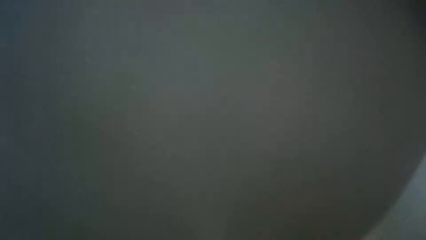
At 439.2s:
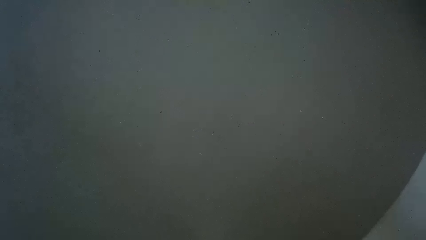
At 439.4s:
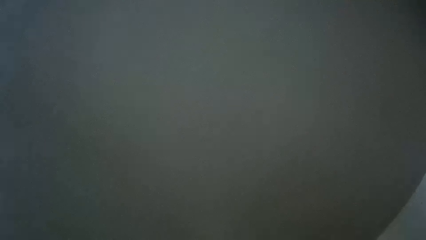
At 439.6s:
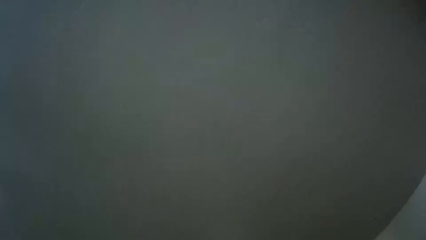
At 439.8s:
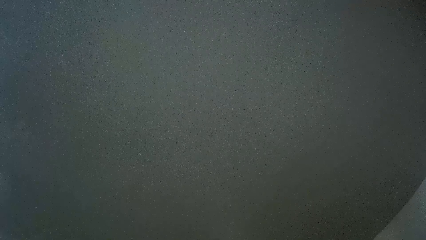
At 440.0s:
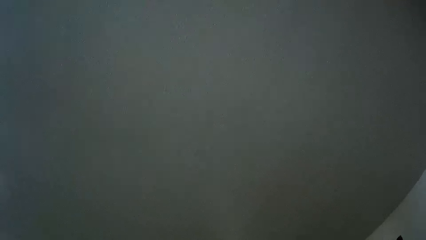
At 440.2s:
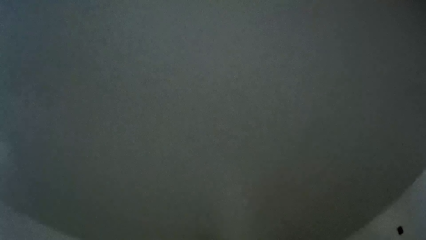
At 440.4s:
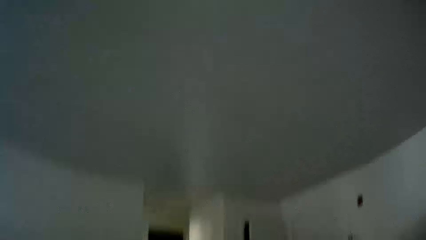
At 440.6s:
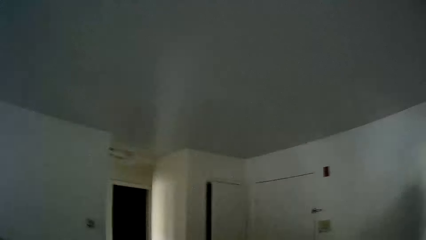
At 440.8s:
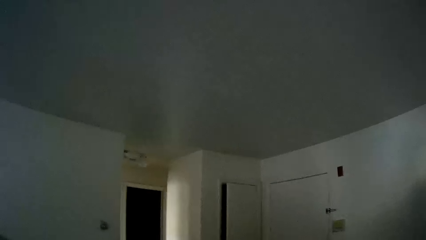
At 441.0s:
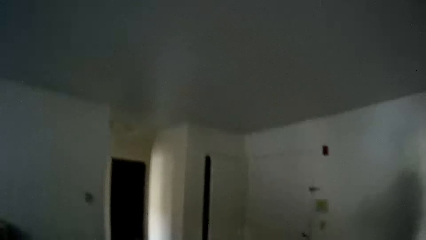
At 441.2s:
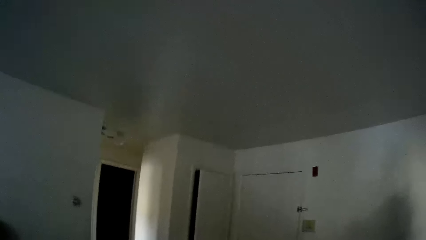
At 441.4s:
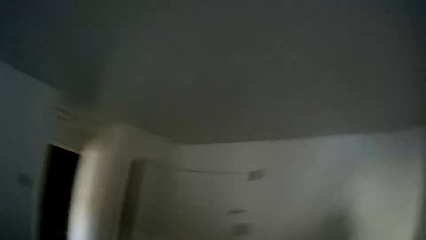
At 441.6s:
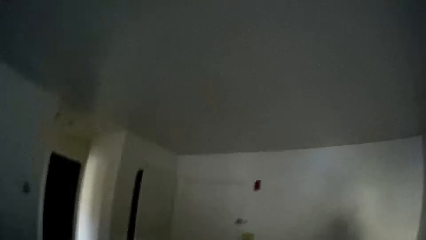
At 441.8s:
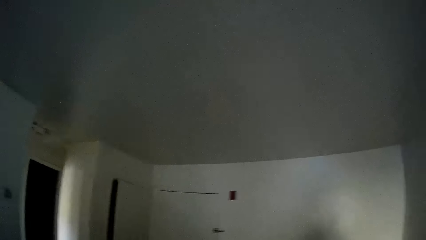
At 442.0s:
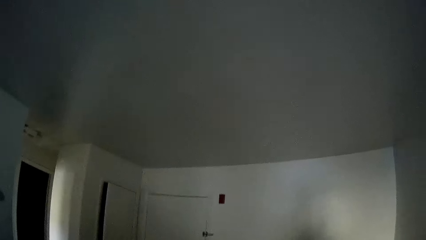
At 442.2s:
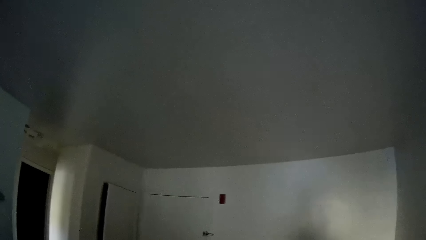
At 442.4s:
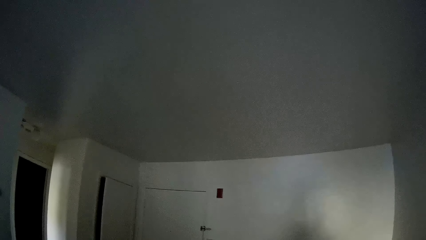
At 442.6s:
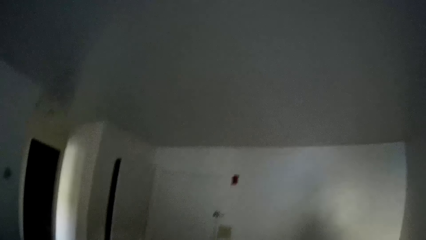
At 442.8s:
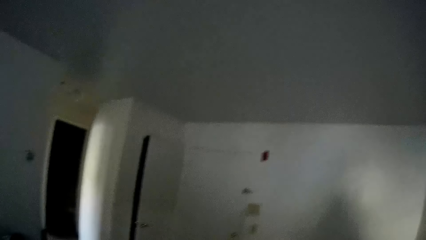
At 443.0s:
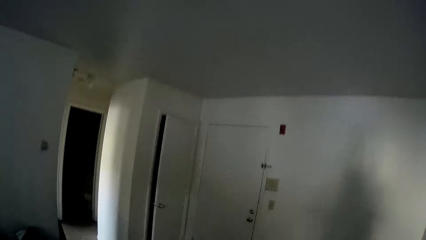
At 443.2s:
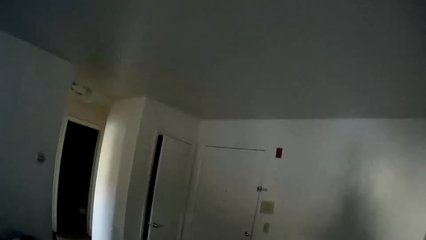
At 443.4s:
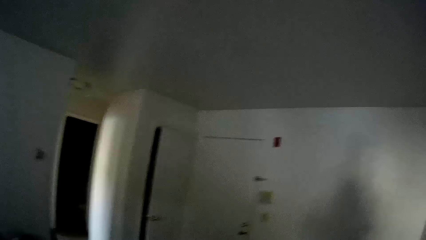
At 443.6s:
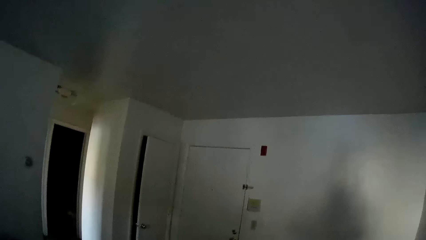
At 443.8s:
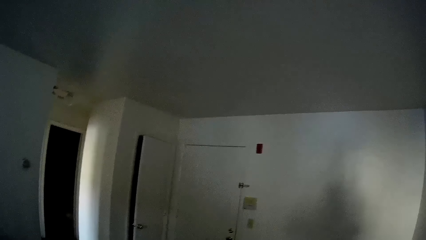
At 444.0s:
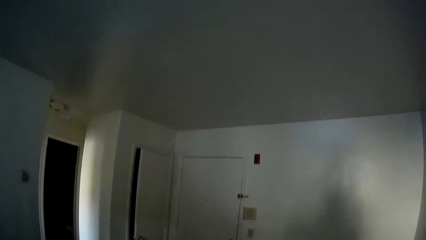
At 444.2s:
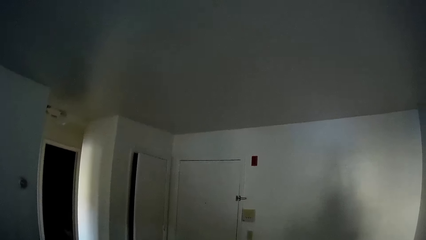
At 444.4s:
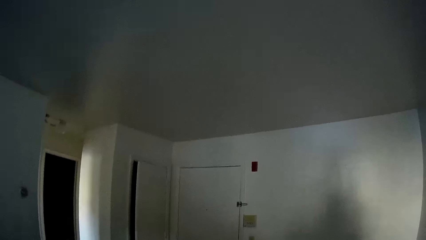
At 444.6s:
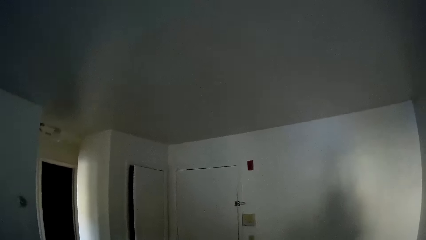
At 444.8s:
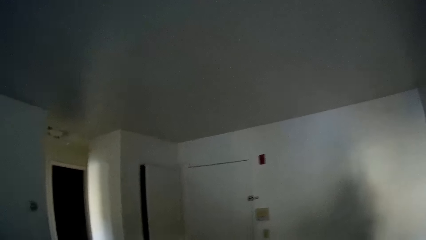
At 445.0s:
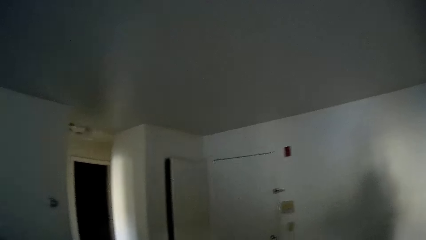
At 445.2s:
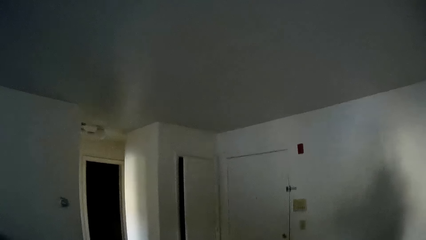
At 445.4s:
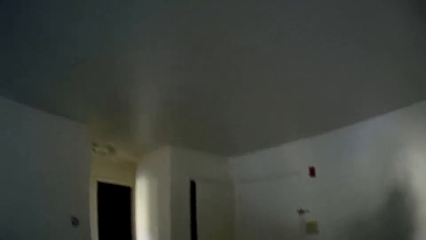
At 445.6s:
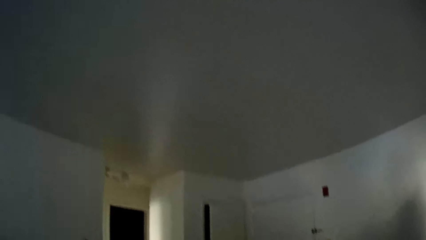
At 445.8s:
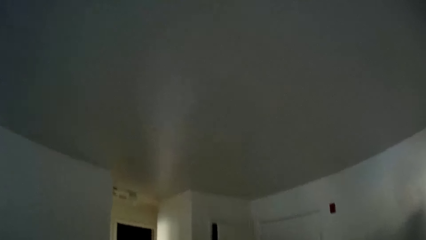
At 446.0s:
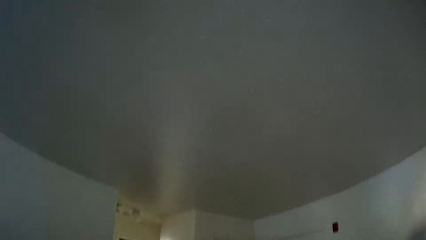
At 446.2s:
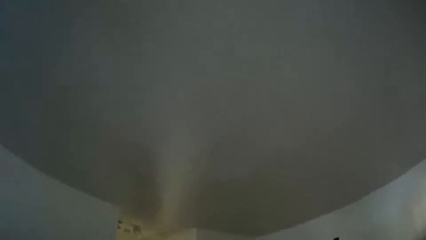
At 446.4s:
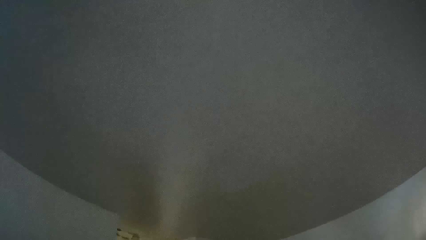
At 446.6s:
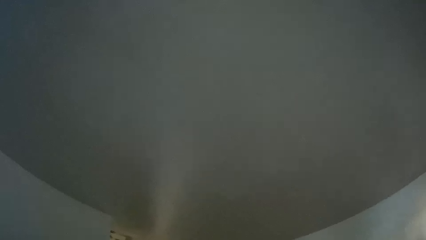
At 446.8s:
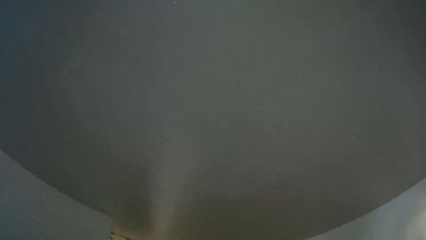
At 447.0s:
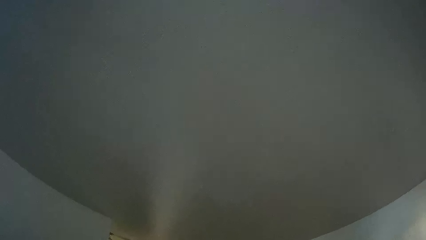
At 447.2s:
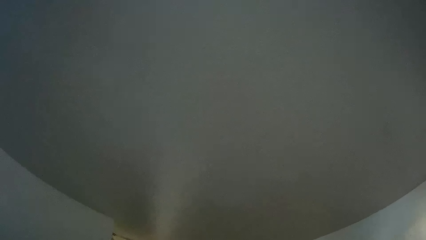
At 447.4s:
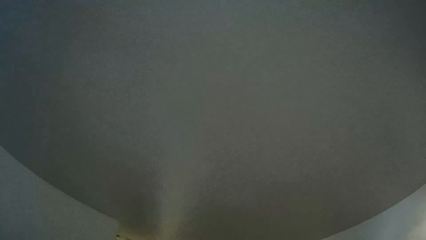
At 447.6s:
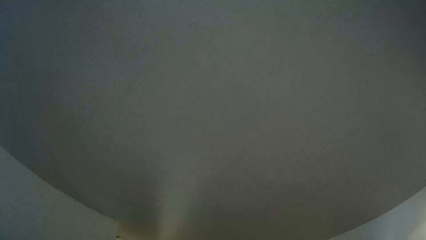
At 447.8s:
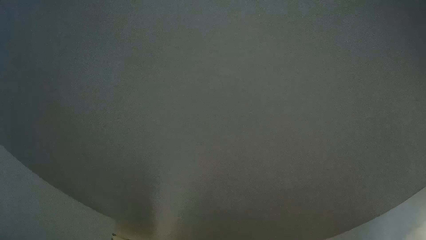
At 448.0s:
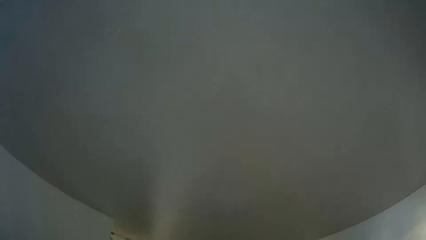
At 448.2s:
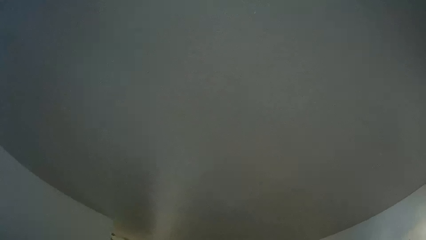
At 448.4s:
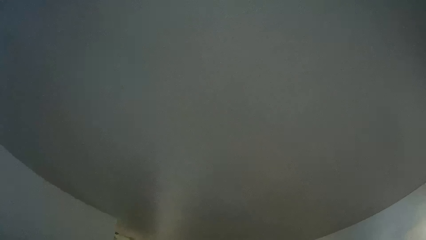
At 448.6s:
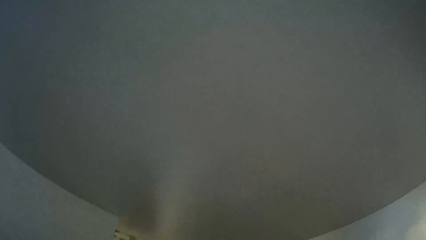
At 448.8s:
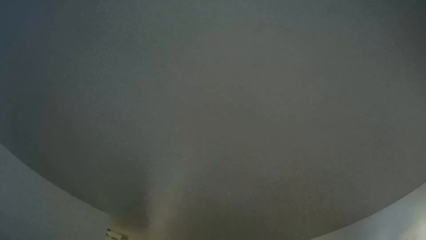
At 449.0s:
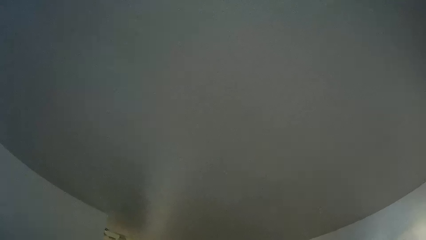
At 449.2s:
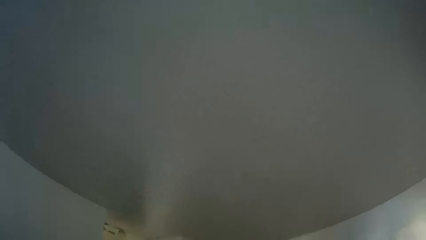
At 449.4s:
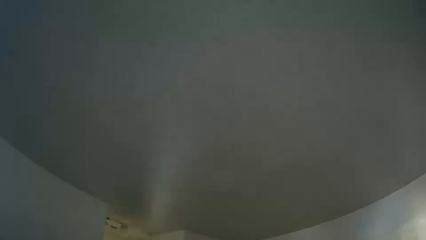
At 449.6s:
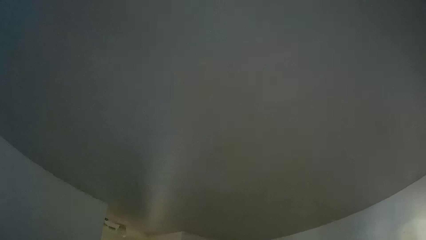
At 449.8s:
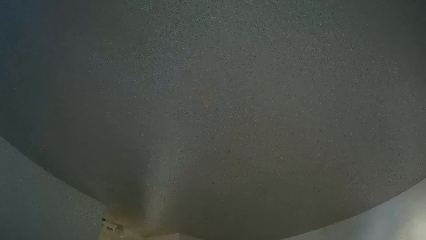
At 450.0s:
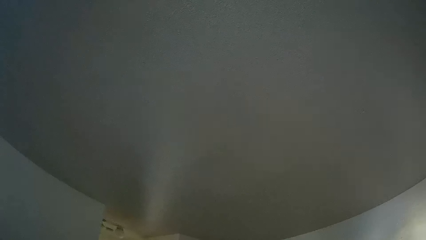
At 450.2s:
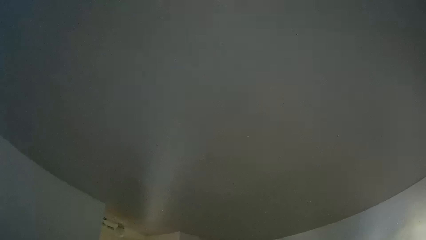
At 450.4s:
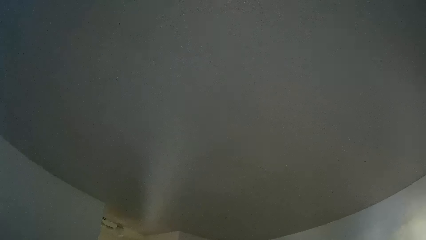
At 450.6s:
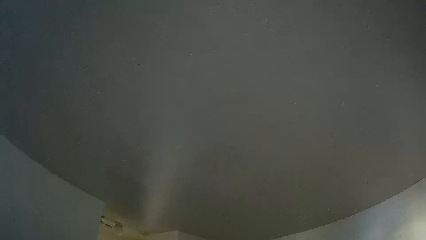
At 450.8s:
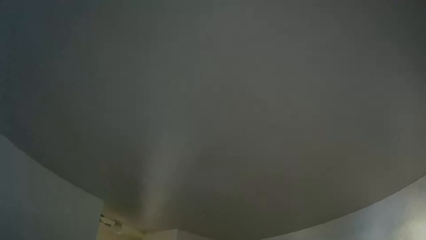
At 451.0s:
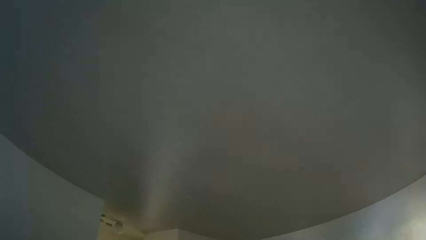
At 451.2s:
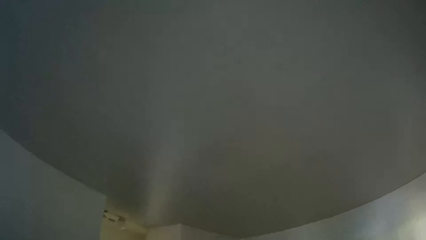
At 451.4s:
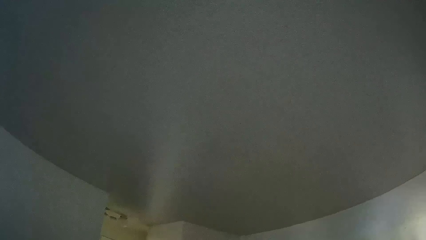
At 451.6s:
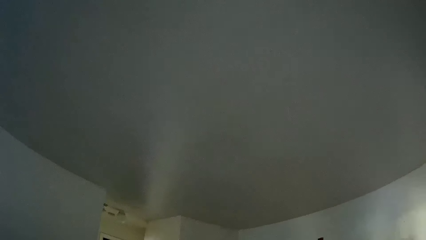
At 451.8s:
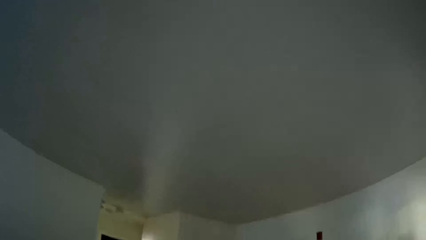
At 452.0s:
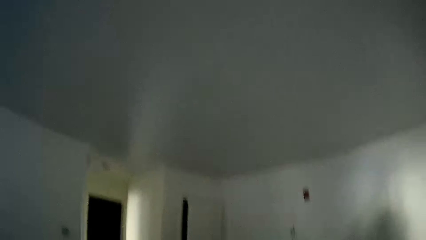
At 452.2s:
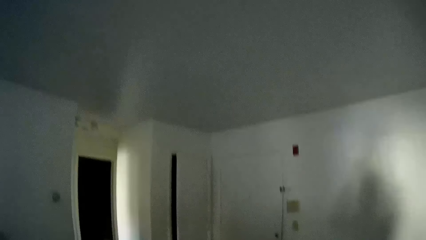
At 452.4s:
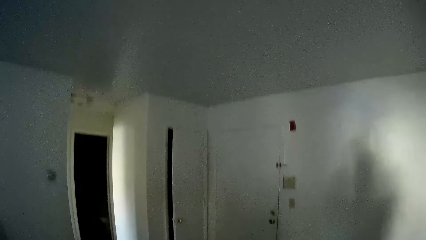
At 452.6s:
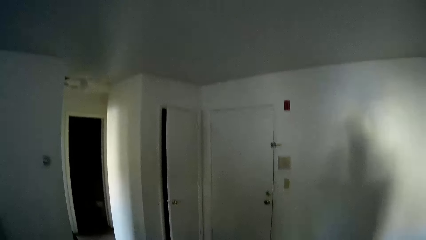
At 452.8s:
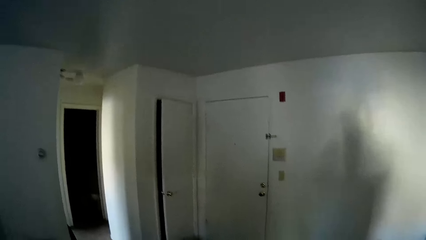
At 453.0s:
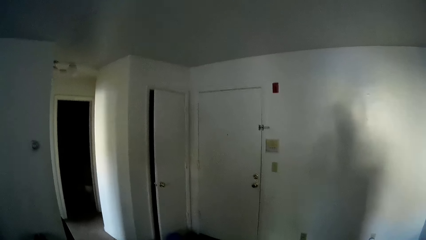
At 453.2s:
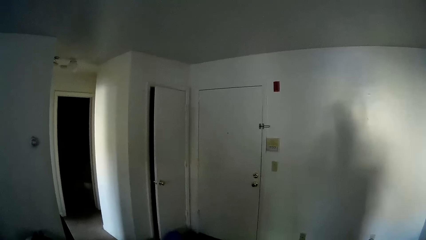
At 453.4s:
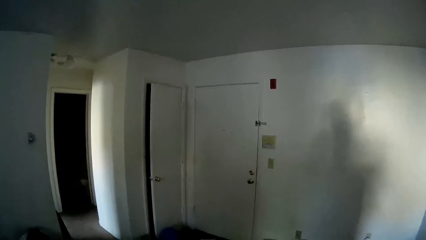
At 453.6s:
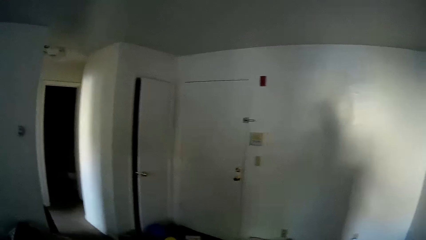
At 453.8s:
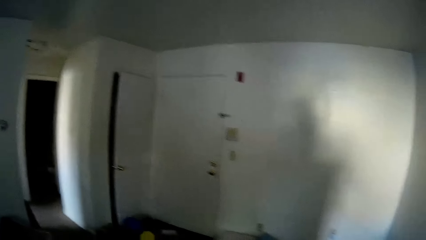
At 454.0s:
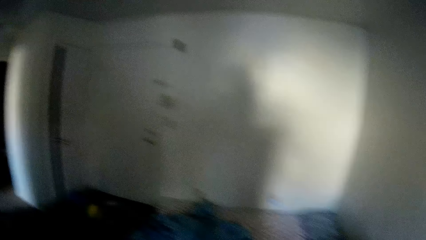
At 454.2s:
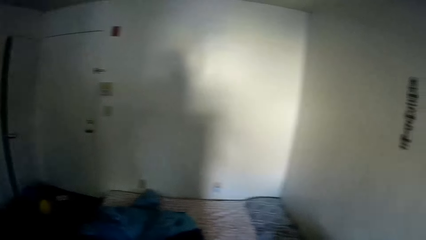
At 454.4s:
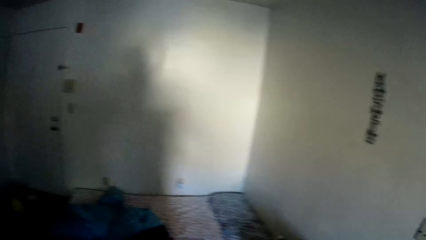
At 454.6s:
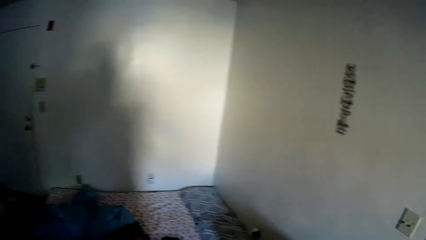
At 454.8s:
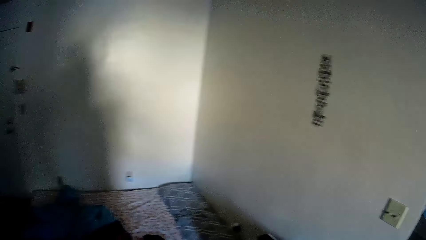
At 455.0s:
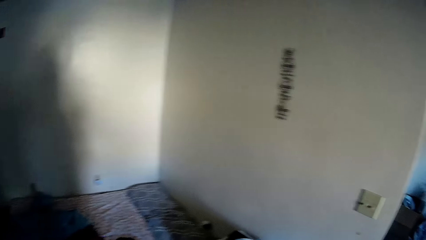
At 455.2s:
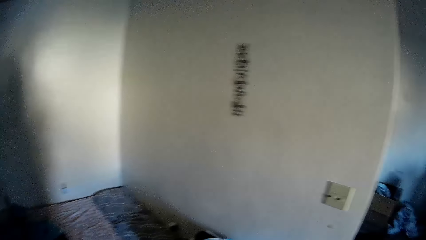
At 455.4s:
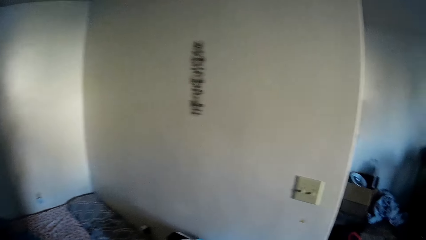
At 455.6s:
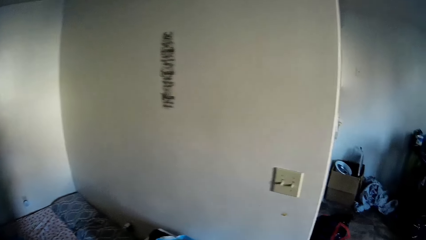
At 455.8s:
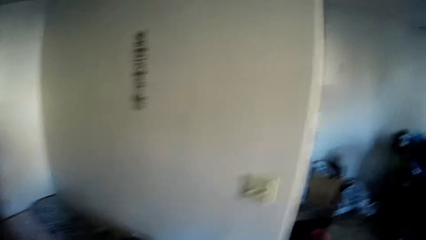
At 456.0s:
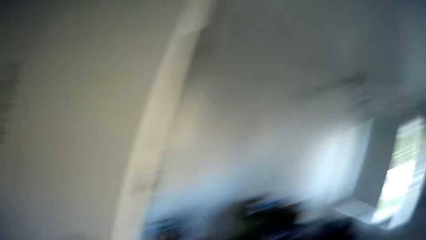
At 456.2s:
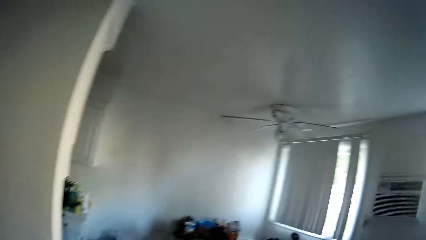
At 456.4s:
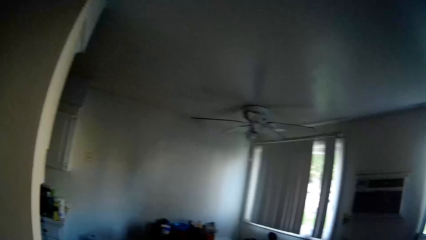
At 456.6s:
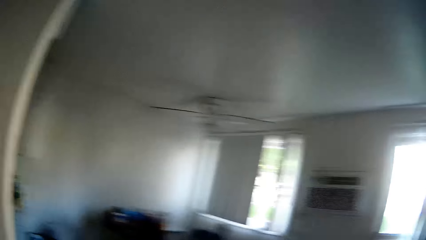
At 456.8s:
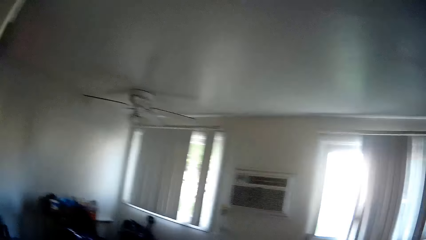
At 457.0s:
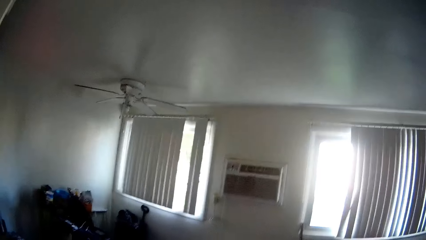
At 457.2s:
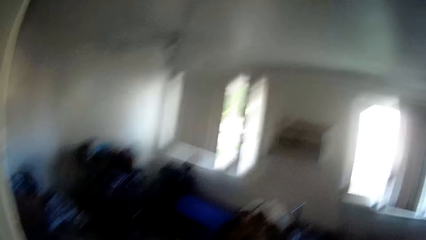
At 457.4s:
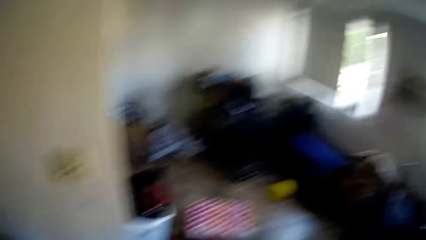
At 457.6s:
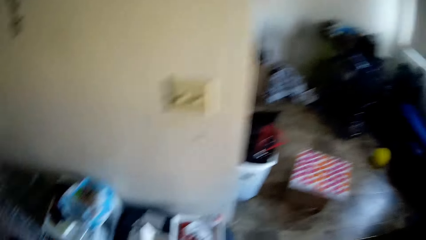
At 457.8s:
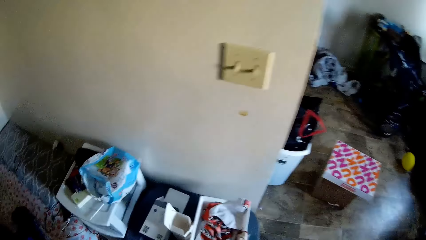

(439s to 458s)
The camera wearer stares at the wall.
